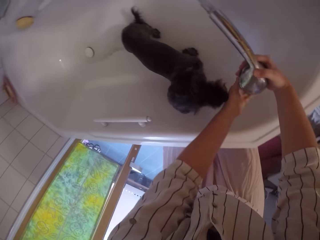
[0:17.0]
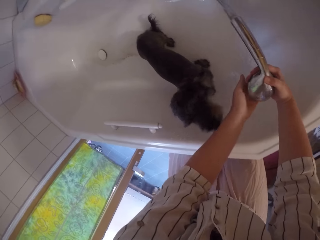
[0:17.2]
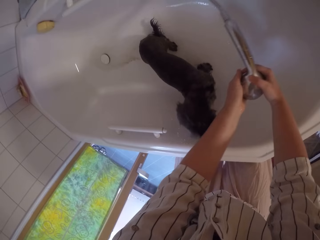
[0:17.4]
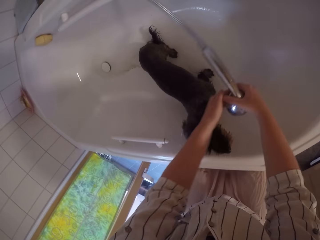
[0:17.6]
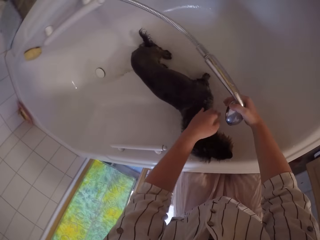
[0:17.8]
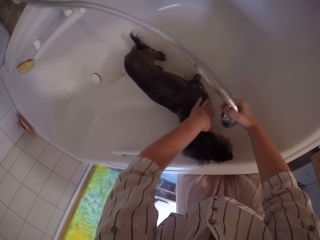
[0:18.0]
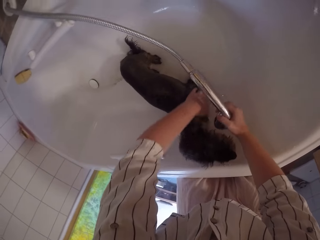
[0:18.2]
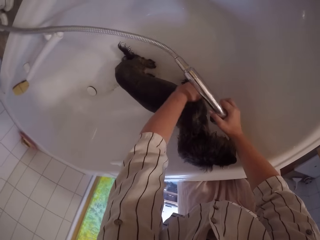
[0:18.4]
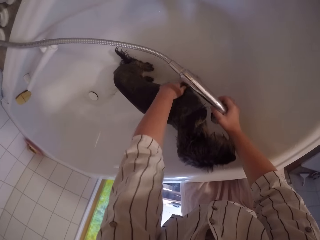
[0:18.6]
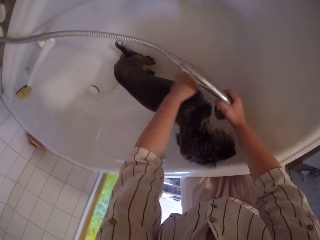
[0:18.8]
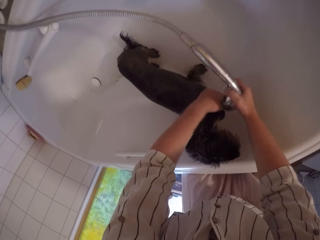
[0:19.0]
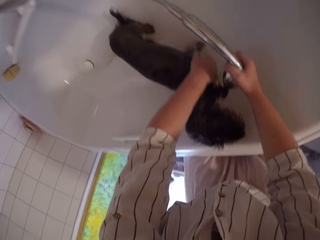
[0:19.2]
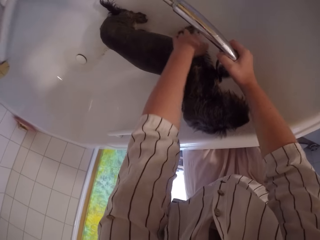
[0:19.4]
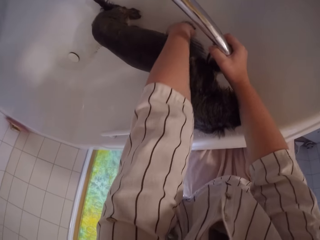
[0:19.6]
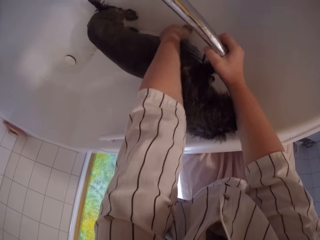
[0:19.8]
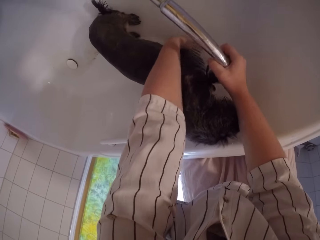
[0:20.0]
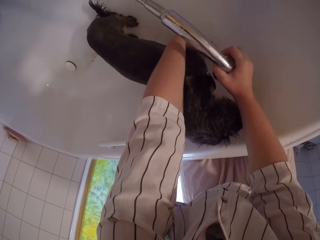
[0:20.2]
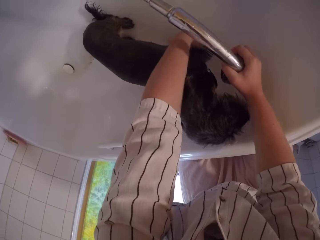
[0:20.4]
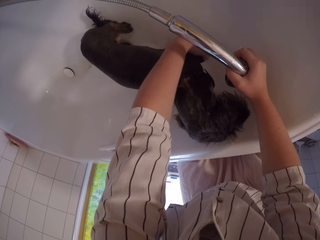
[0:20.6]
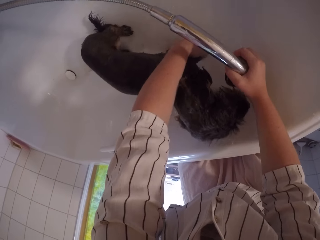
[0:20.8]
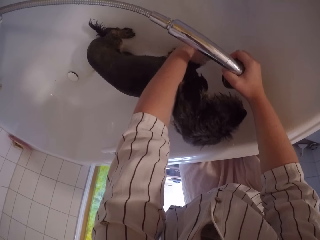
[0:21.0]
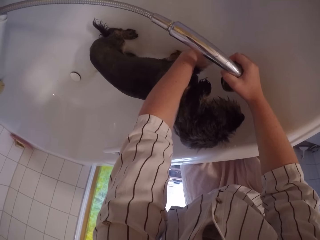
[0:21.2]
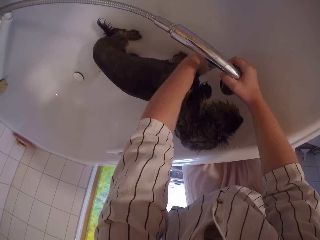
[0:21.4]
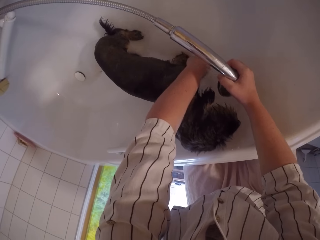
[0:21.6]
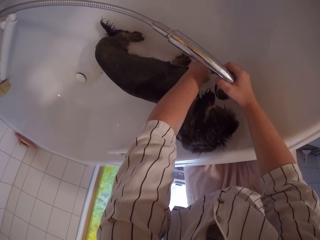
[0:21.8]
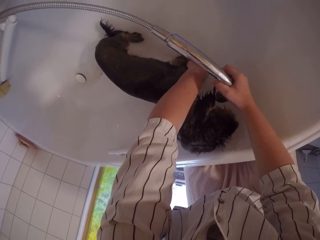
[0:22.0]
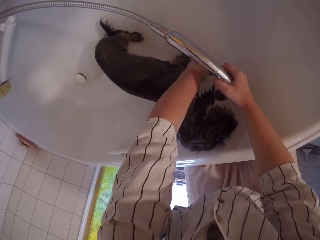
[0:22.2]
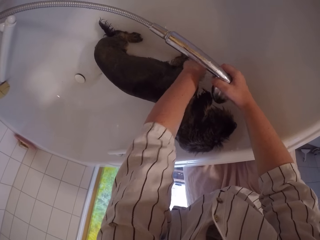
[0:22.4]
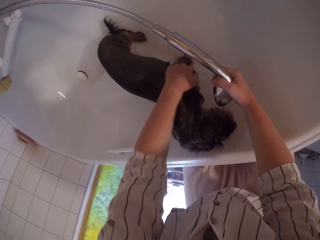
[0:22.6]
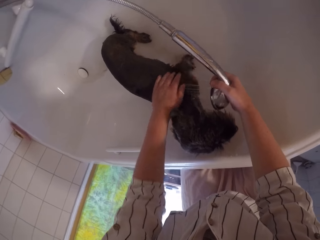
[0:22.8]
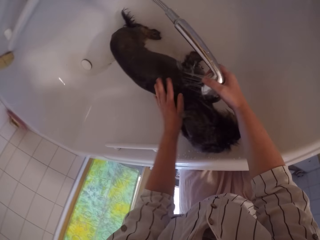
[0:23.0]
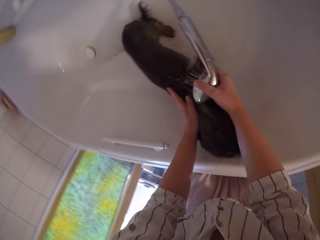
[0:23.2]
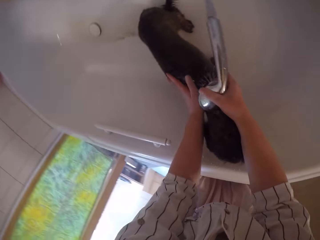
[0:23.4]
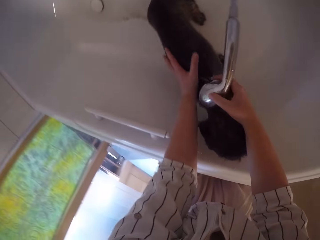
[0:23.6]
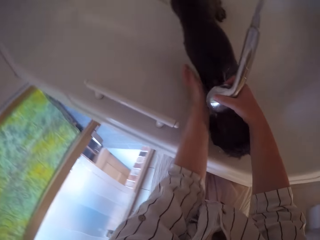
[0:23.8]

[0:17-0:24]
The camera wearer baths the puppy in the bath tub.

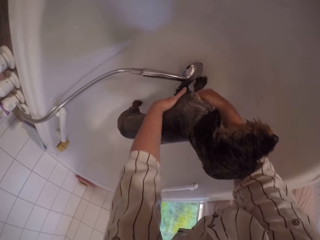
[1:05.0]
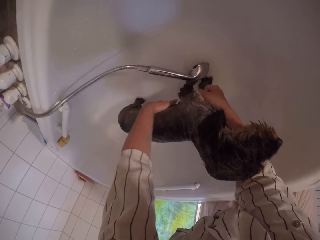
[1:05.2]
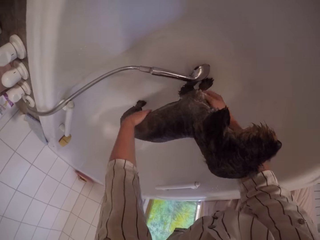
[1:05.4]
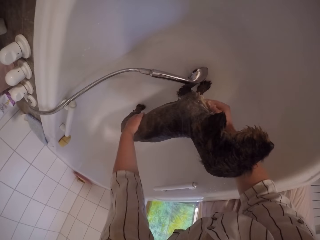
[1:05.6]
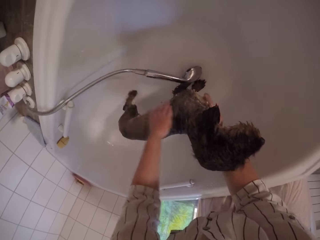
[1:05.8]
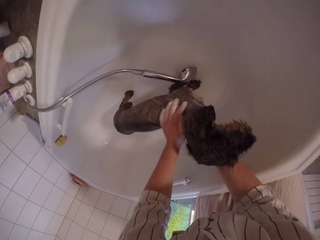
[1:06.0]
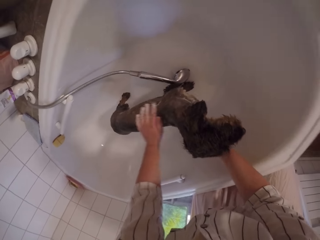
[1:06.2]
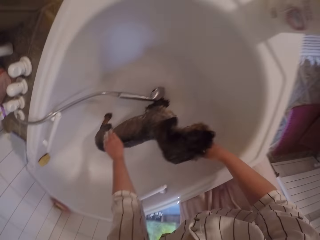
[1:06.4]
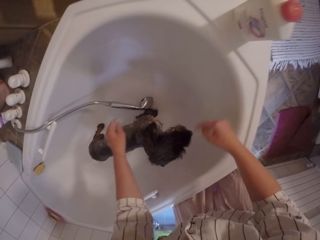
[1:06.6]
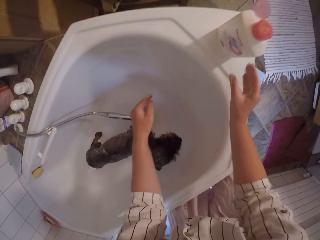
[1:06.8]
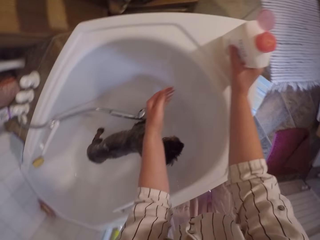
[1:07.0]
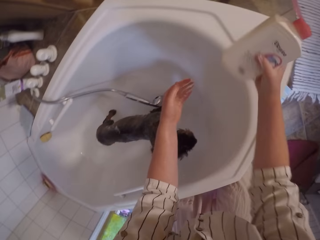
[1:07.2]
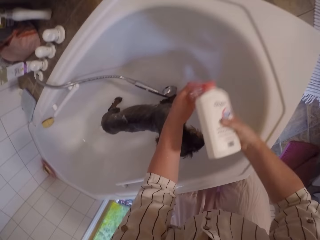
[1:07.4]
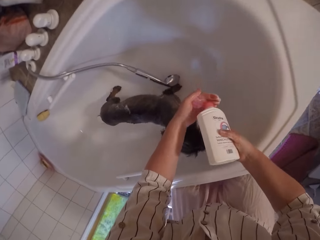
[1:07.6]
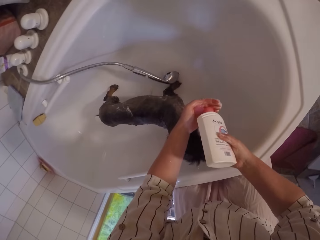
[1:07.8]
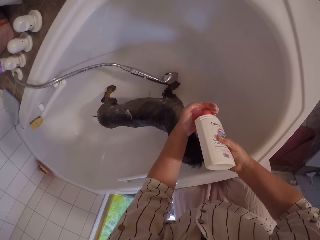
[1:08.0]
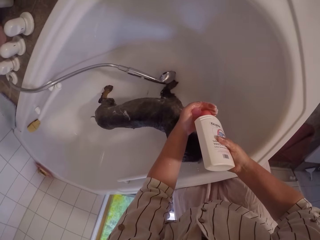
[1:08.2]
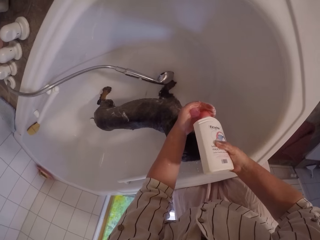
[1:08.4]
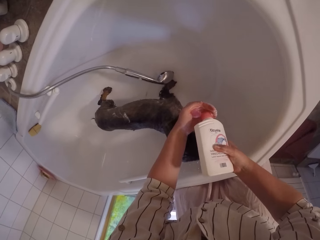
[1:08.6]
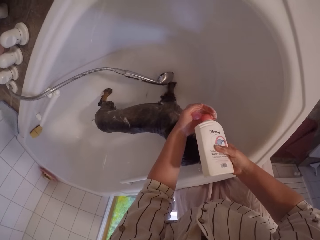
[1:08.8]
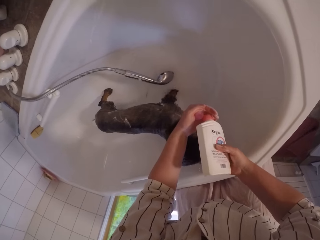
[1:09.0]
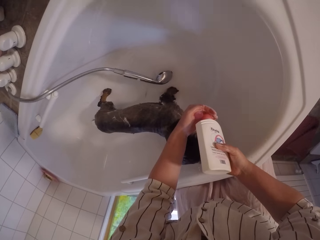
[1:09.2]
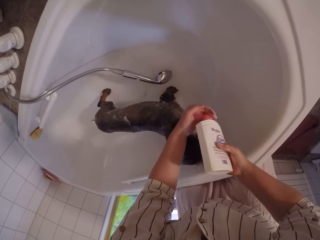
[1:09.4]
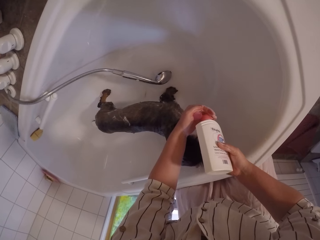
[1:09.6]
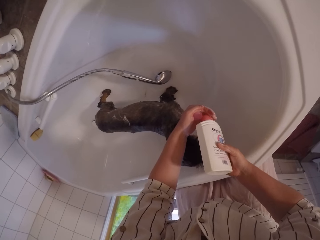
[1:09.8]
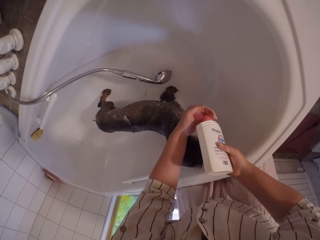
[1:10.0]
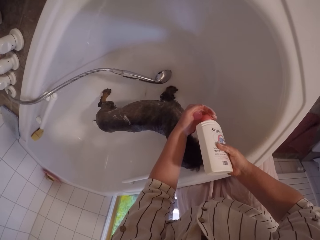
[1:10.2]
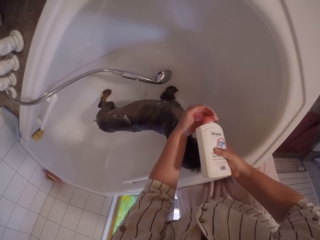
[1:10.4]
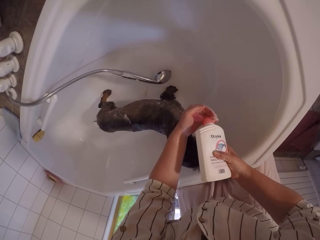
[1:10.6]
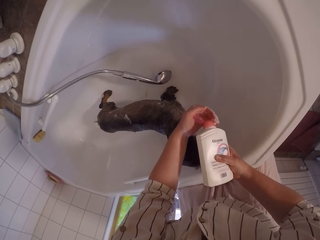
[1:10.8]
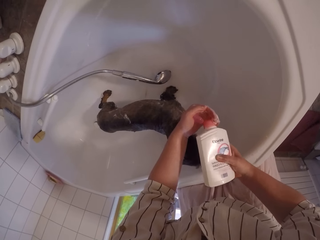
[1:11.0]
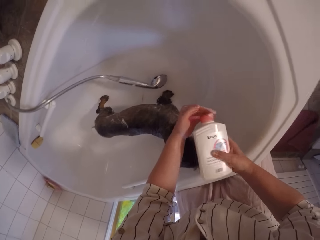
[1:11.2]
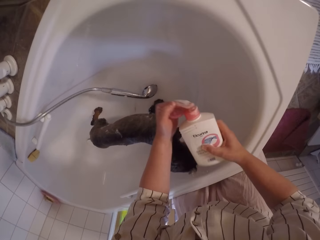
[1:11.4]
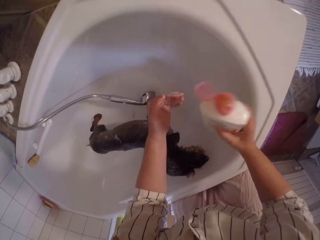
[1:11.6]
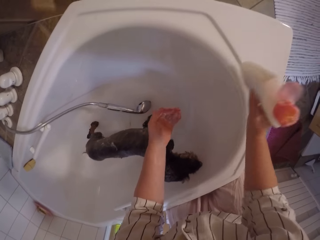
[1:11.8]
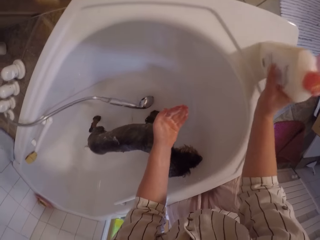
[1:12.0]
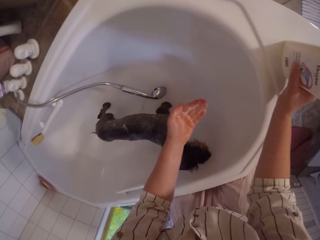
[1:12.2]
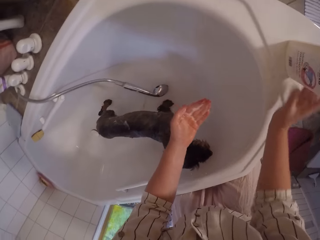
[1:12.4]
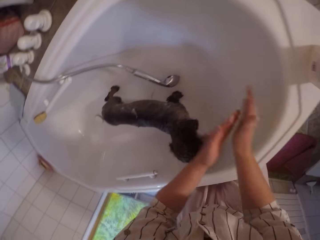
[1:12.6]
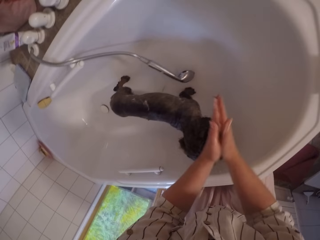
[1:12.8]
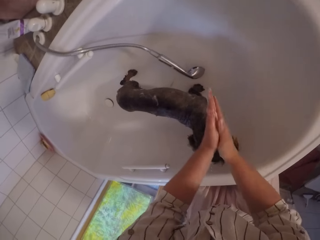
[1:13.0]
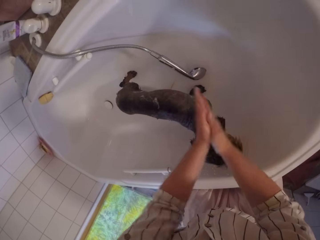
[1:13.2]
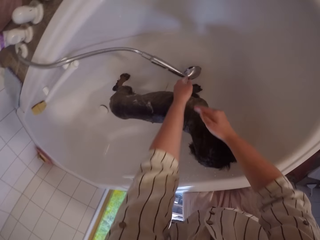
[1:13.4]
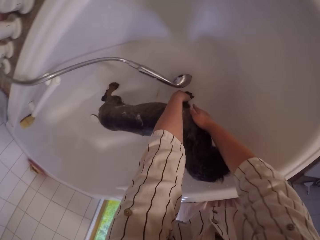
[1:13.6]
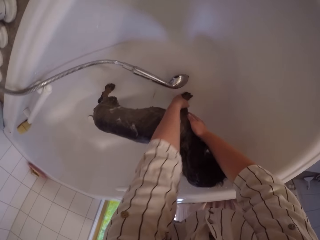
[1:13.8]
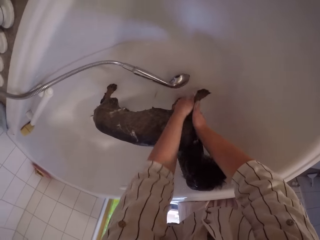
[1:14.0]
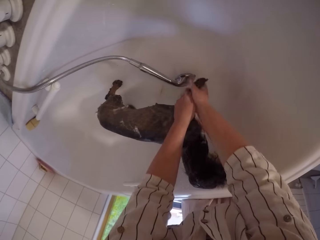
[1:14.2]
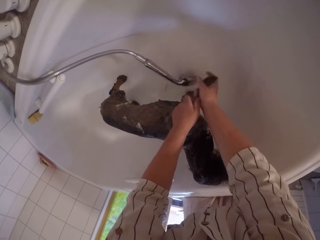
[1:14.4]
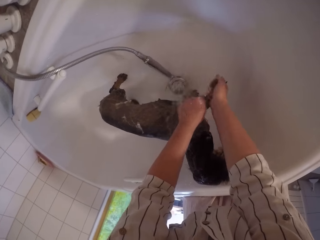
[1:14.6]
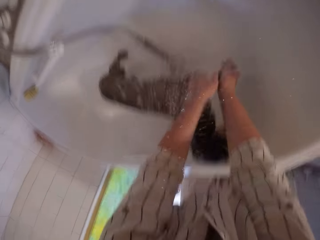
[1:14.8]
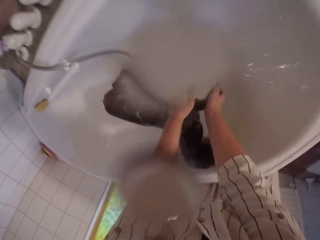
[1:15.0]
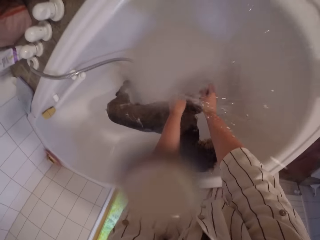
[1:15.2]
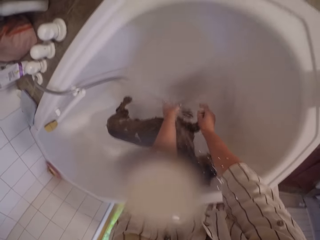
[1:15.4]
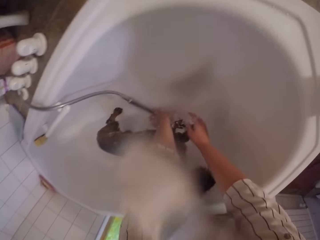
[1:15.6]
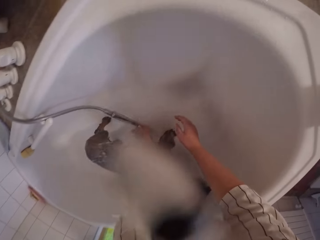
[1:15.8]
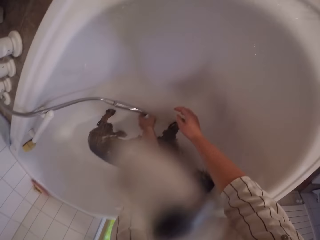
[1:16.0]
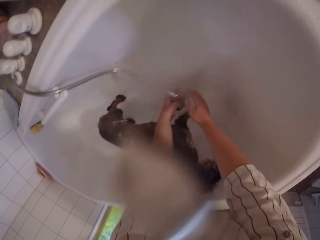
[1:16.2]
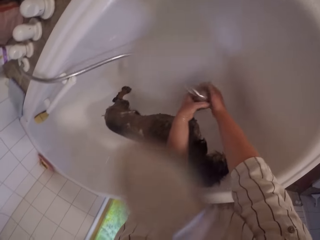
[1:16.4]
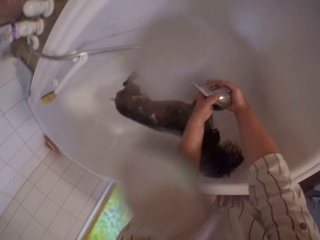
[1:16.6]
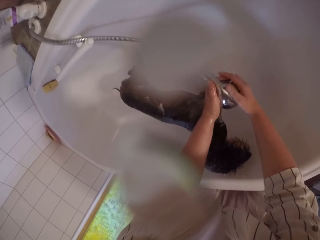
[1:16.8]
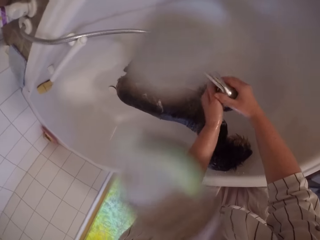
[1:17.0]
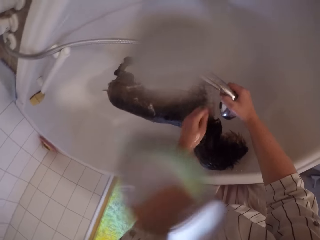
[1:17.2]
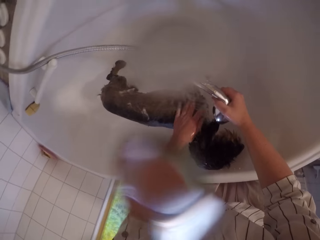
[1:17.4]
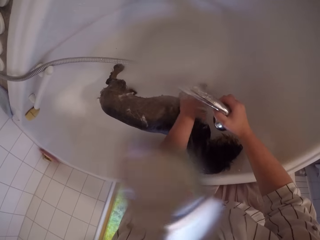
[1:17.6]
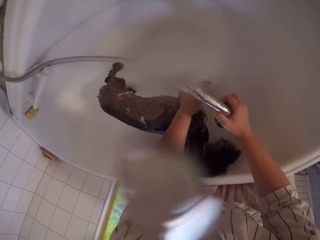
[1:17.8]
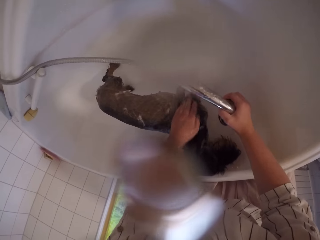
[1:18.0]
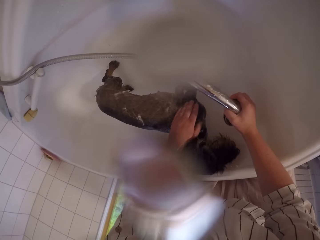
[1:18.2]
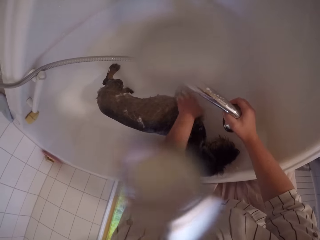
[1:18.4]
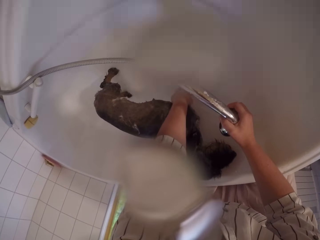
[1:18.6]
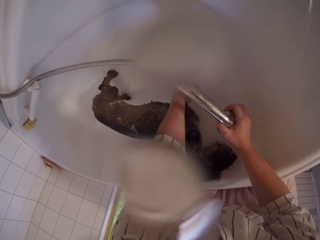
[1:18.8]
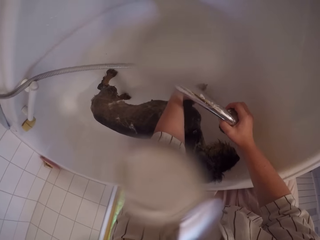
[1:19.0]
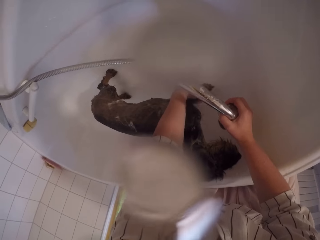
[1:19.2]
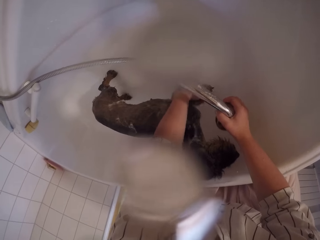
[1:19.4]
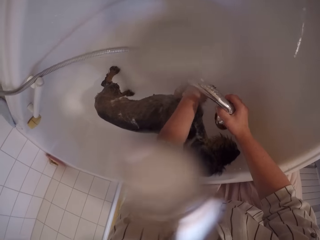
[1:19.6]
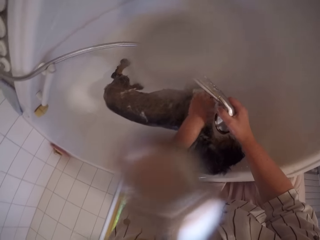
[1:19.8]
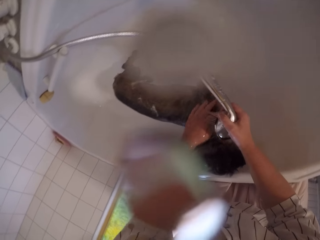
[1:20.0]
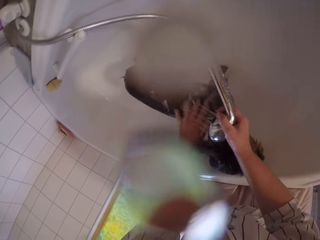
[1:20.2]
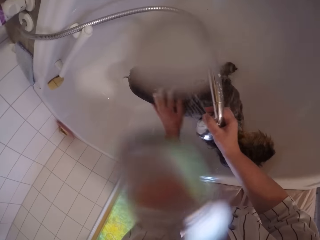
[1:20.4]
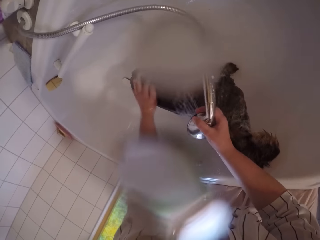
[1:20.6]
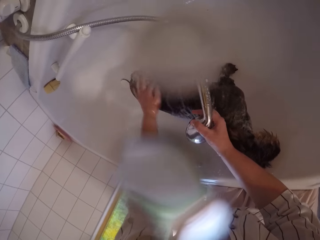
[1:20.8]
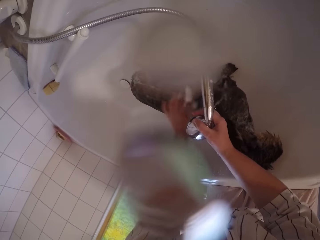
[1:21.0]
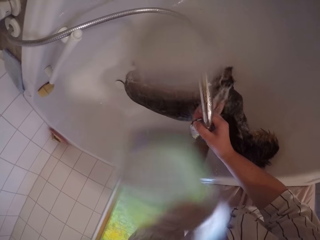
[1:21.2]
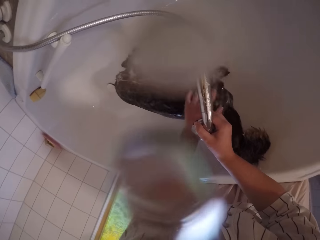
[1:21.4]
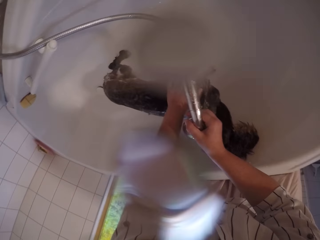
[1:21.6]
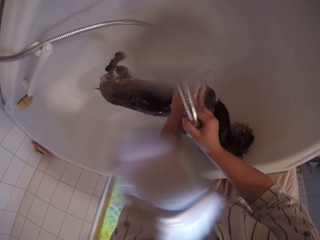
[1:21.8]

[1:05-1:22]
The camera wearer picks up the shampoo bottle. She squeezes out more soap from the container and pours the shampoo on the hand. She drops the soap container on the bath tub. She rubs the shampoo between the hands. She washes the chihuahua and applies the soap on the puppy's body. She picks up the shower nozzle in the bath tub. She rinses the puppy's body.
